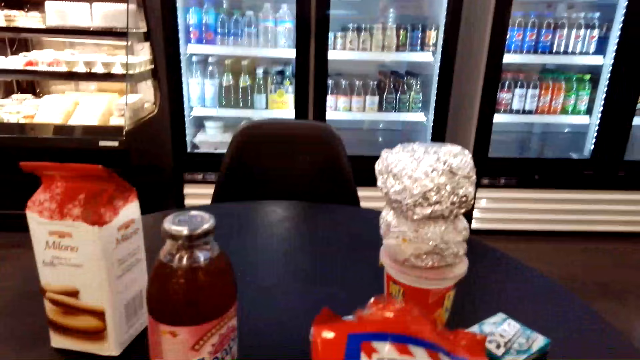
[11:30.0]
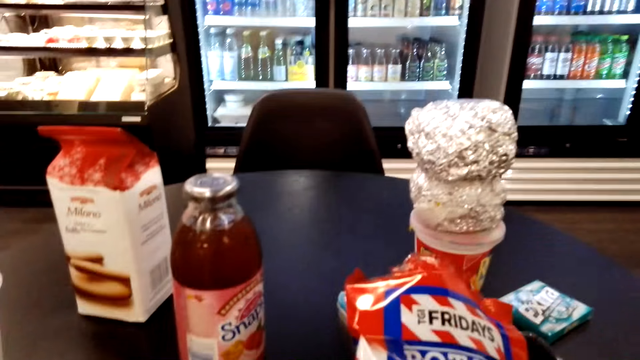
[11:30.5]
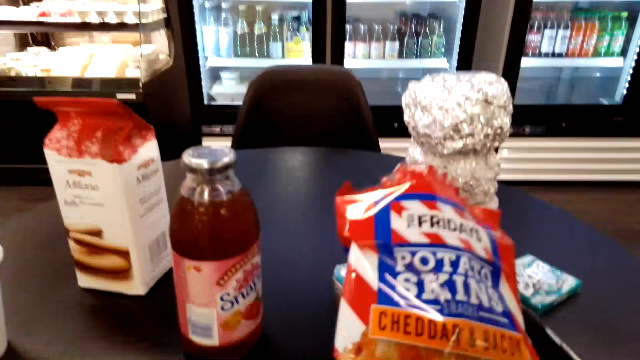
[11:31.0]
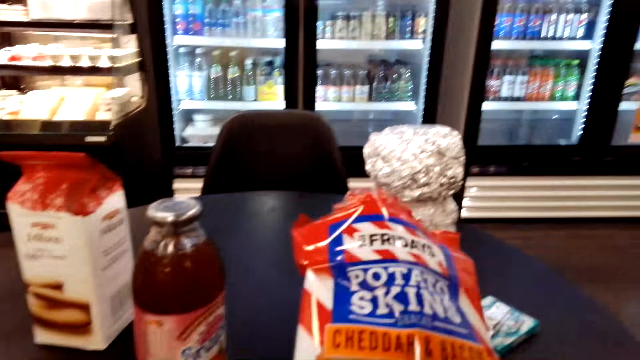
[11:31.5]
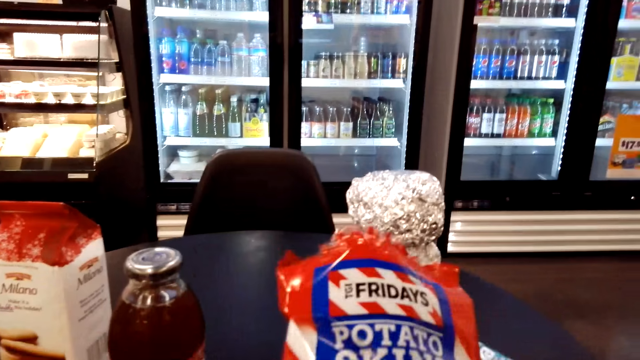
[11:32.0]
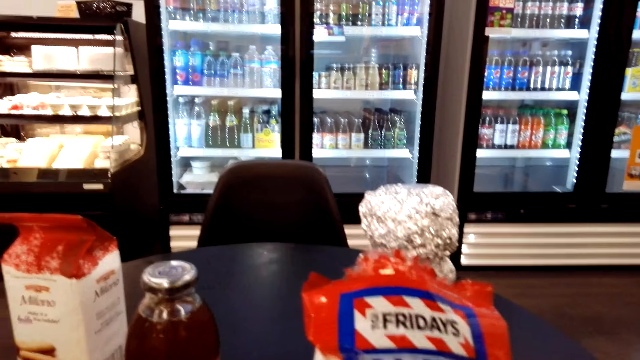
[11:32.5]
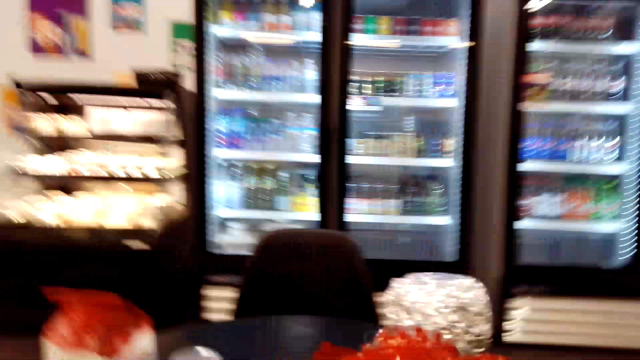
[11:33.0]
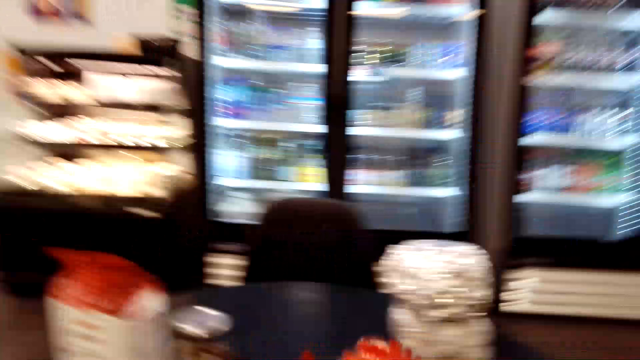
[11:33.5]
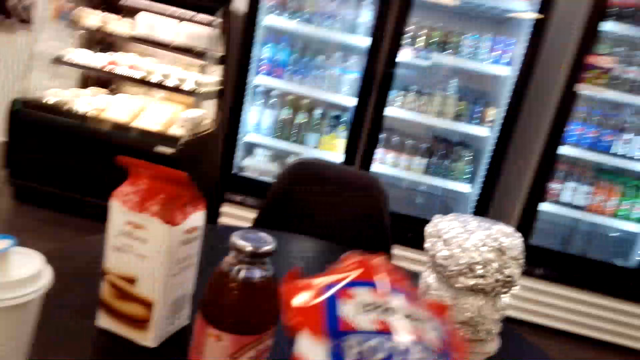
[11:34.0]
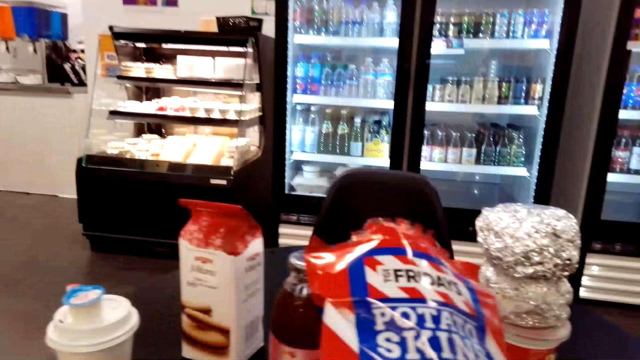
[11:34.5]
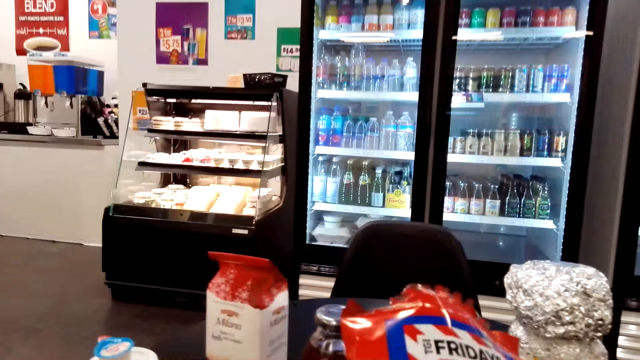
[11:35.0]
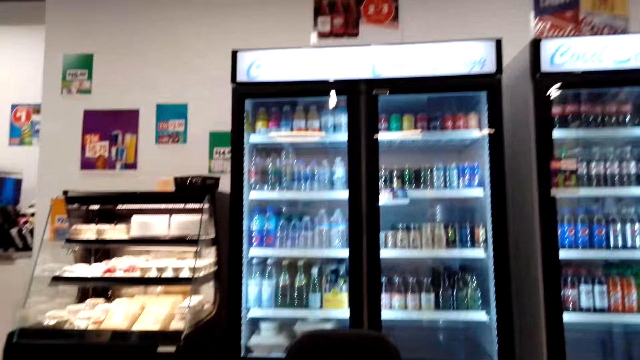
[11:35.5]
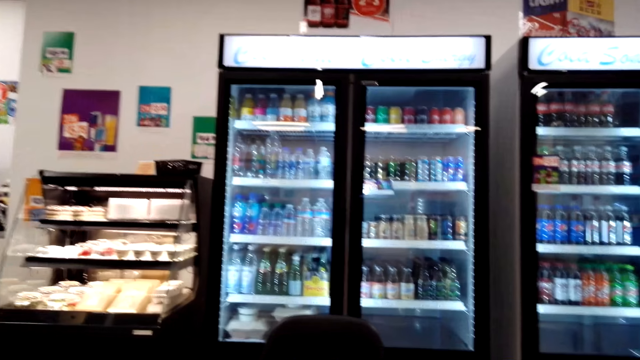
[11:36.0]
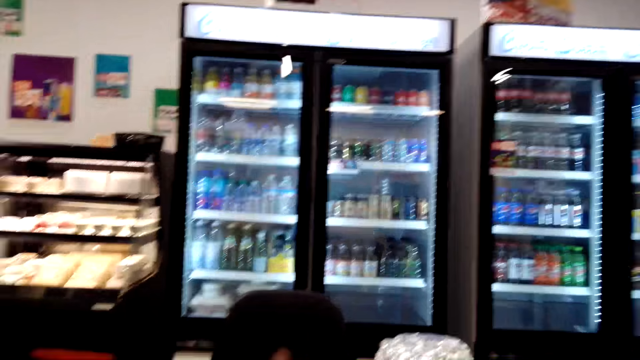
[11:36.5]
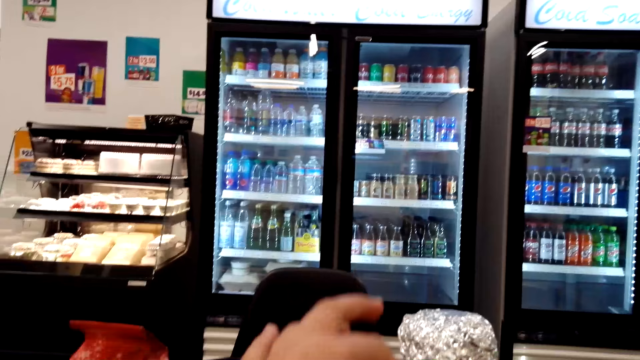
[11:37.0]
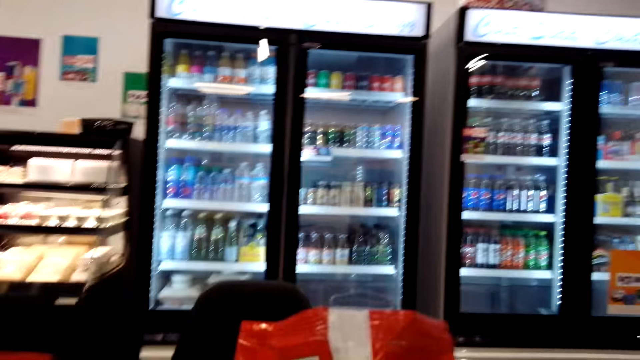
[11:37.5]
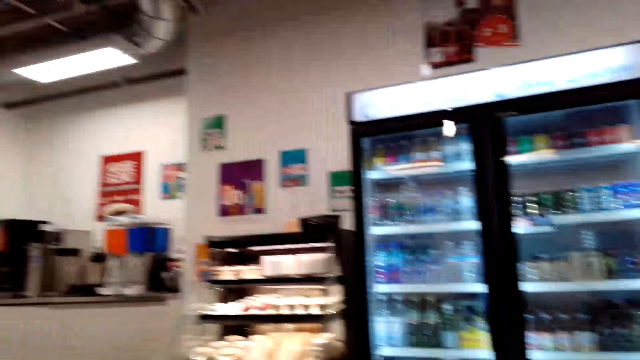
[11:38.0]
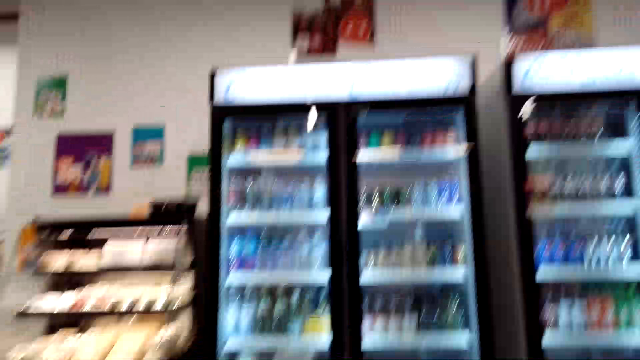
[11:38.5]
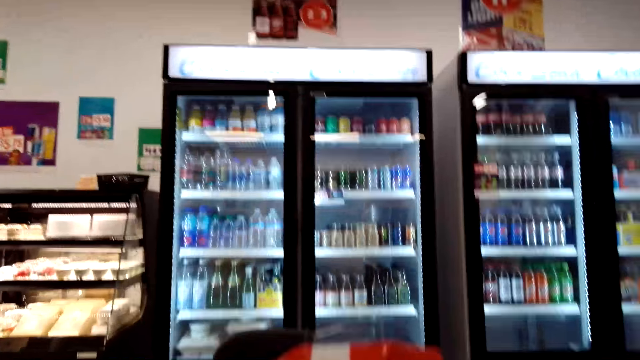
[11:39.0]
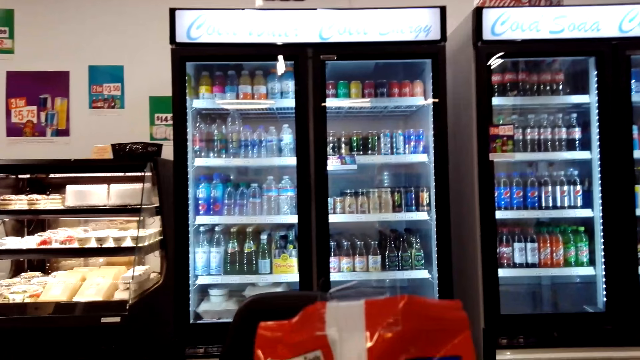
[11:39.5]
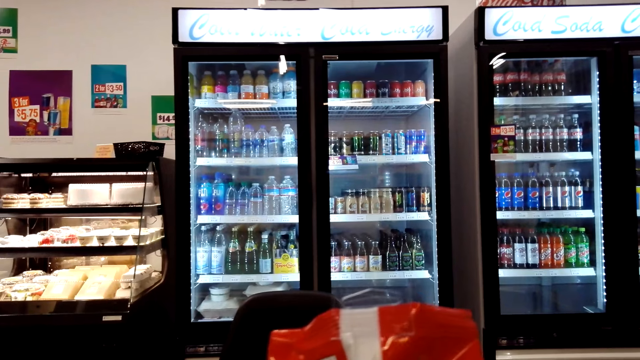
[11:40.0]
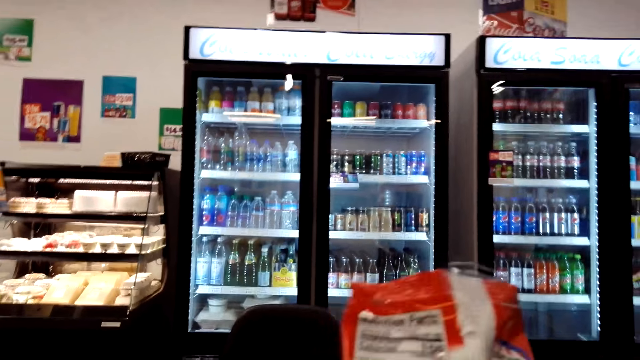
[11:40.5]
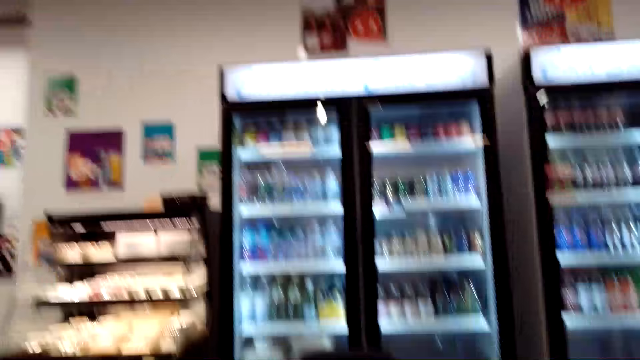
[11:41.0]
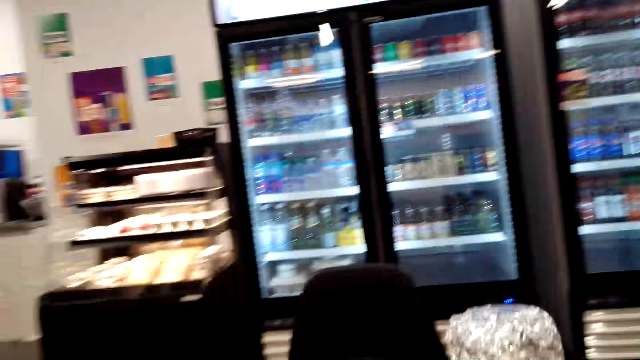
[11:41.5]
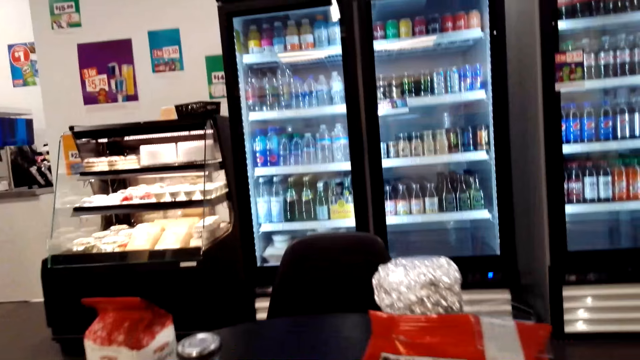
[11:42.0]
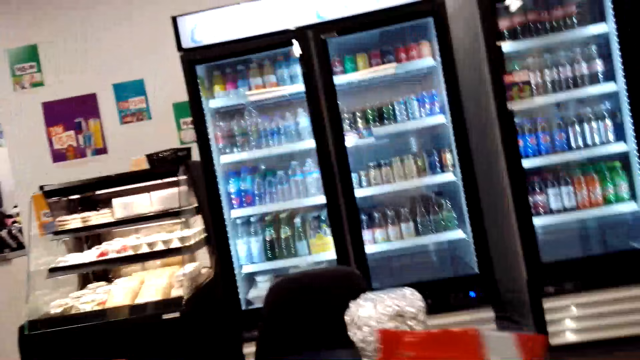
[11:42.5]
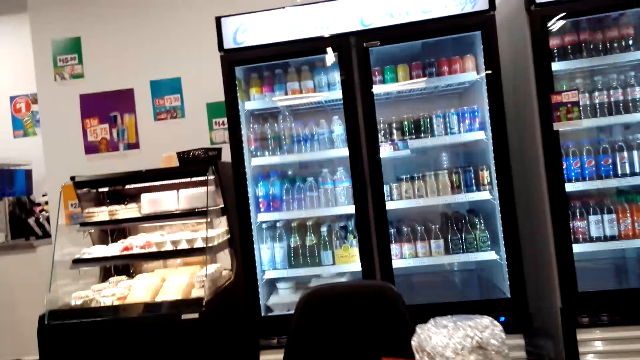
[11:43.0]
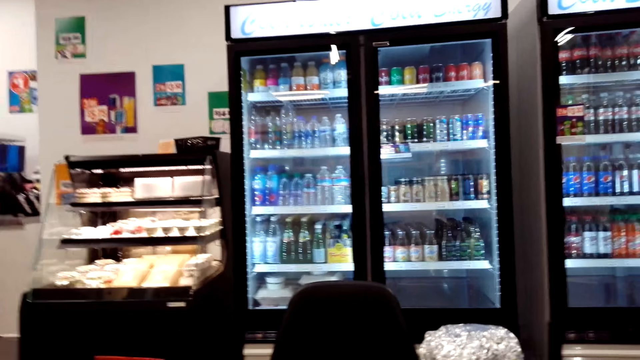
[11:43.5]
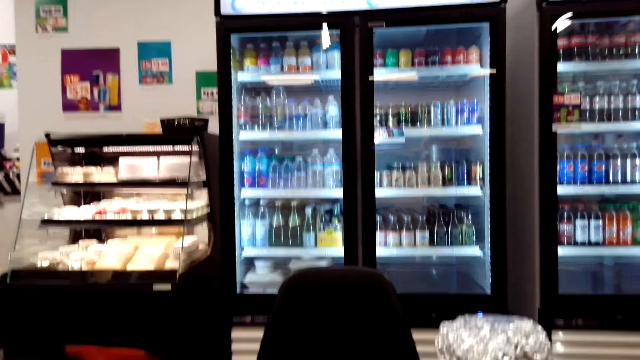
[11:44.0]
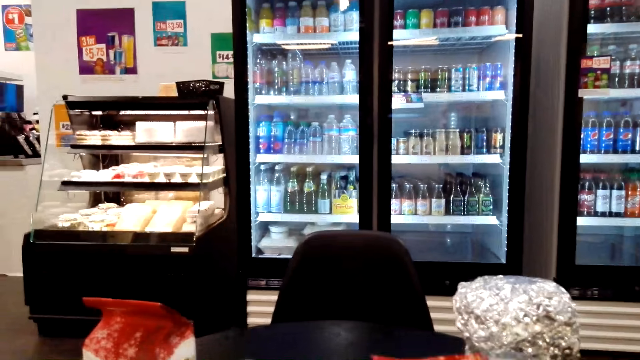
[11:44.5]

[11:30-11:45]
The camera wearer looks at the packet. They look around. A man talks to the camera wearer. The camera wearer touches the potato skins. They look around.

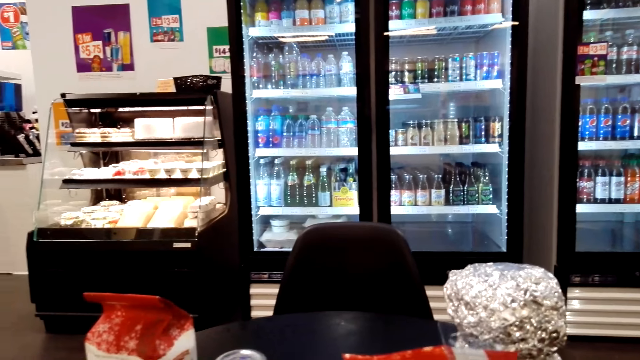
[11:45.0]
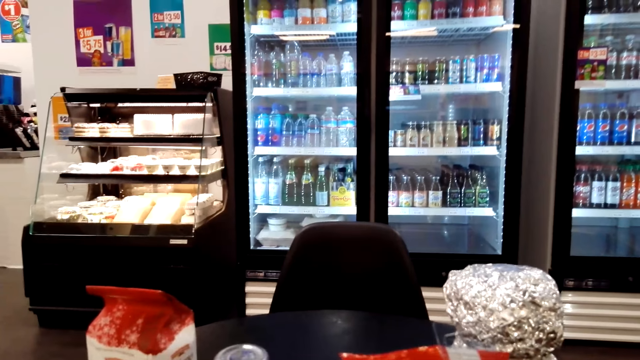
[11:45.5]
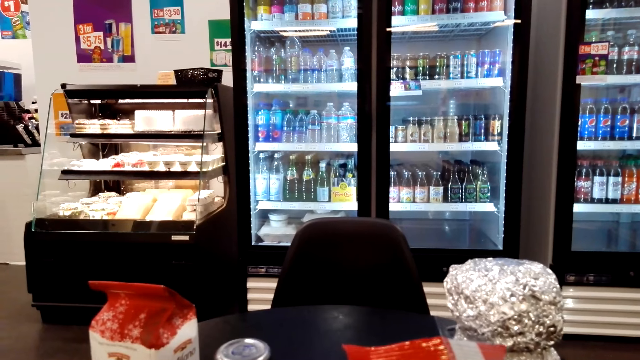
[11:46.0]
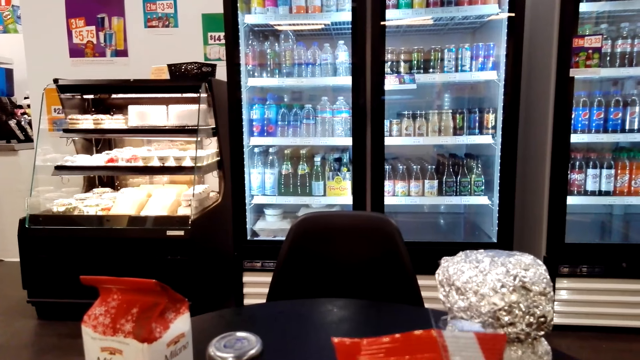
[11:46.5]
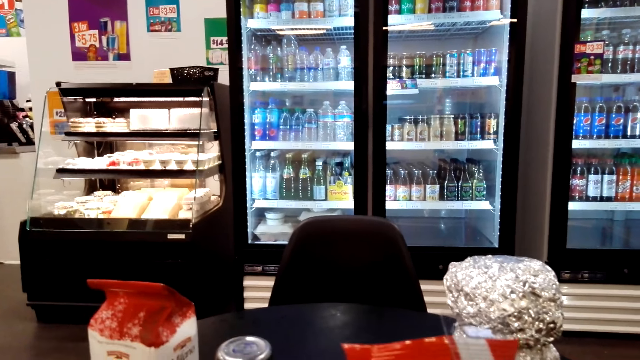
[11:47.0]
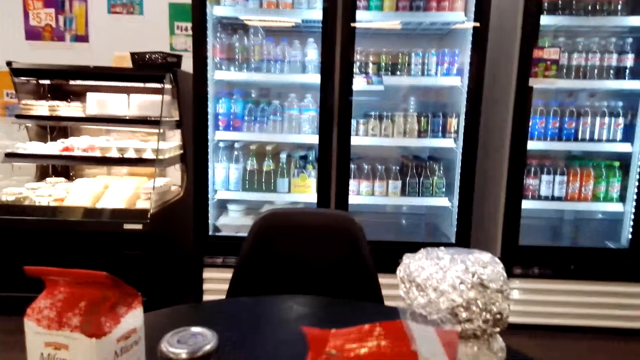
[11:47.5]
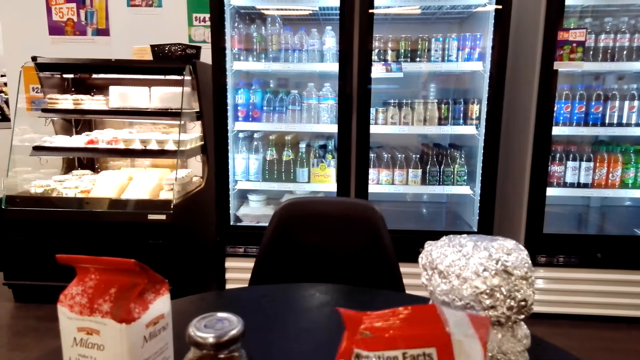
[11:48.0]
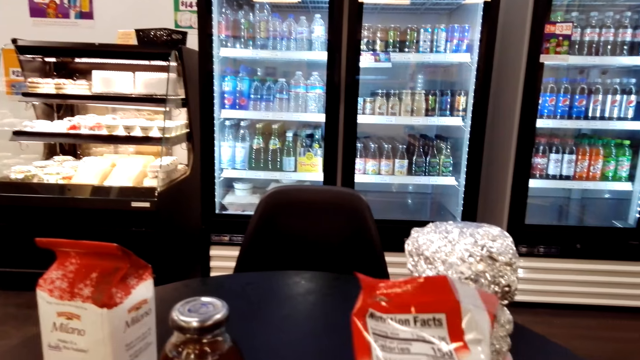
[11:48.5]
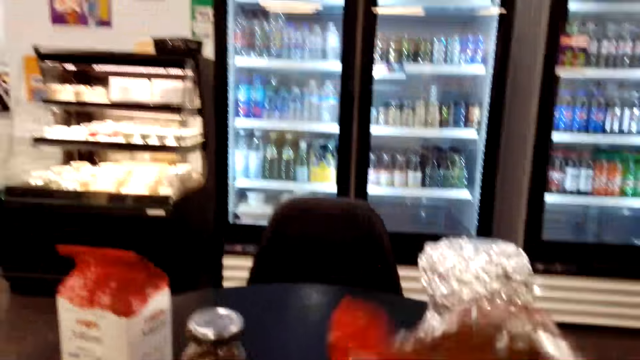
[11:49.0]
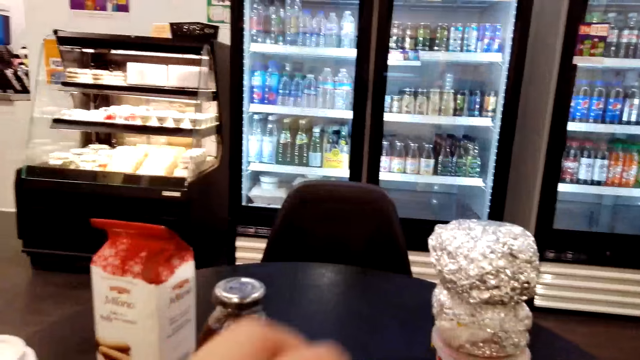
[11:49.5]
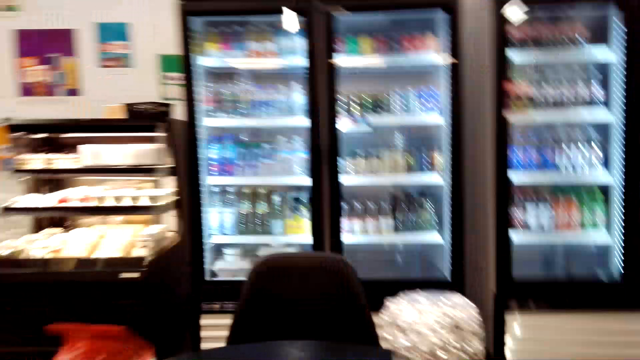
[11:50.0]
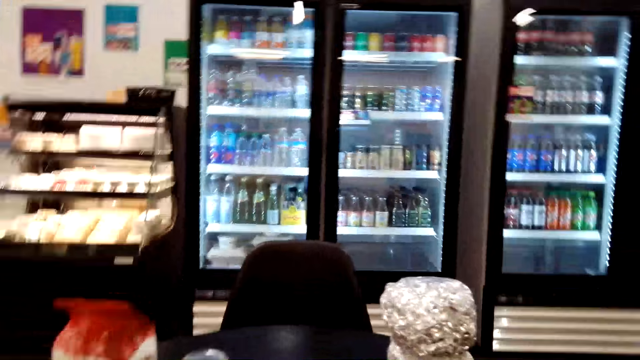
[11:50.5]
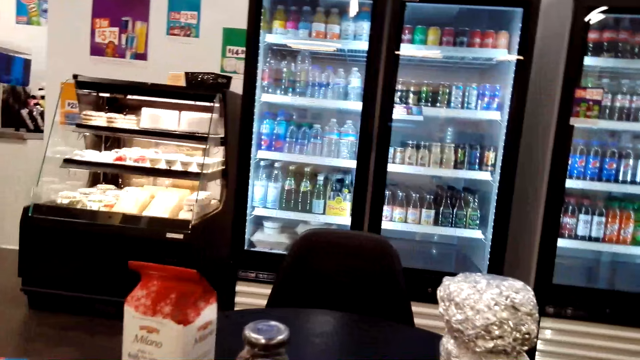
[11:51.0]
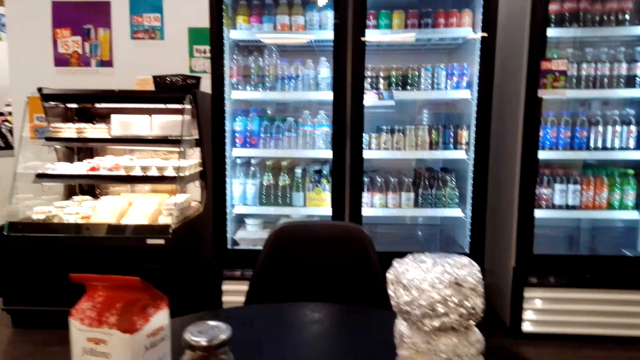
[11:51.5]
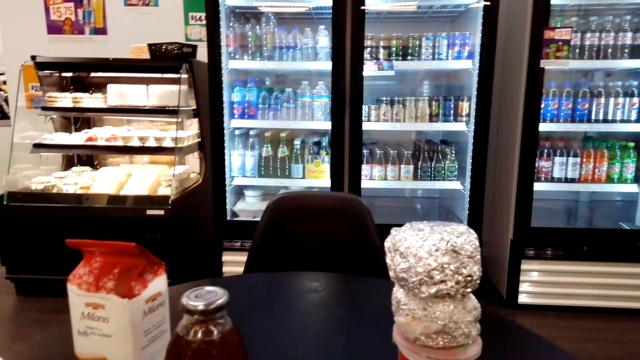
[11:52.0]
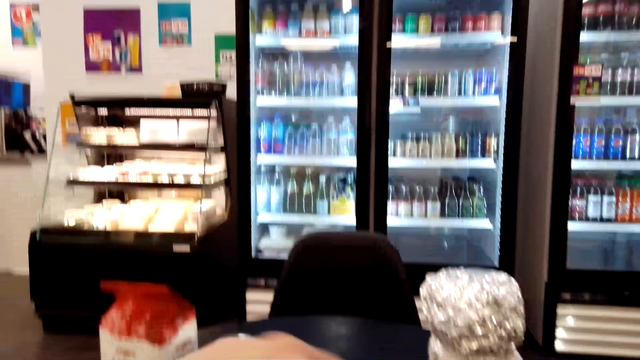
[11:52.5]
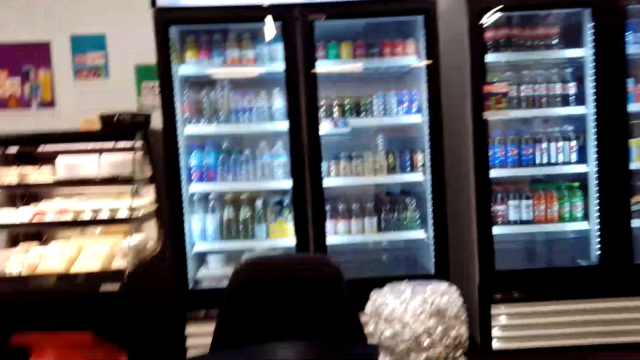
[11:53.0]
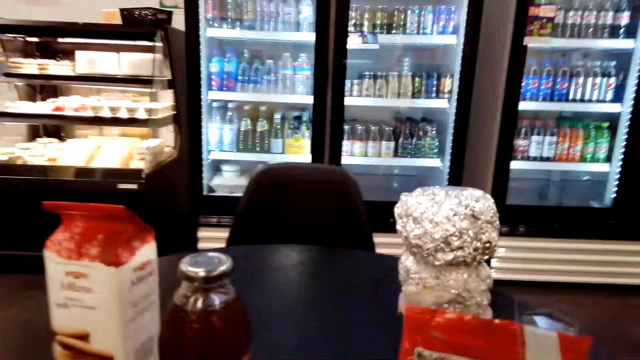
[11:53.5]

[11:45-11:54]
The camera wearer holds potato skins. They sing.
